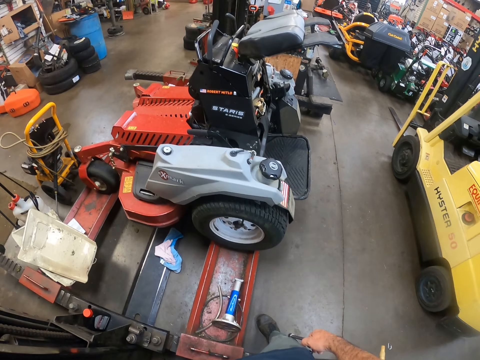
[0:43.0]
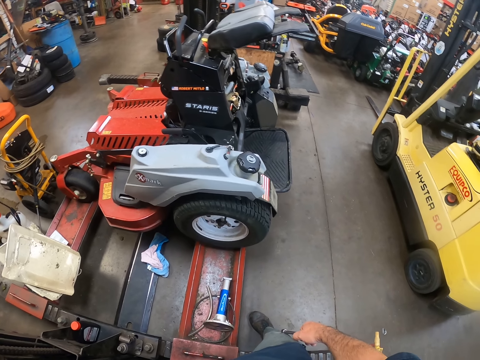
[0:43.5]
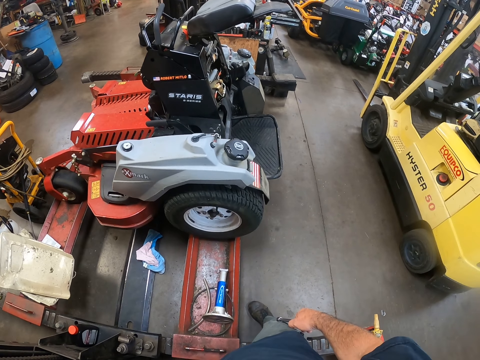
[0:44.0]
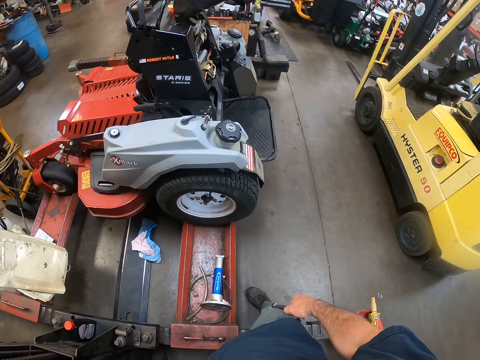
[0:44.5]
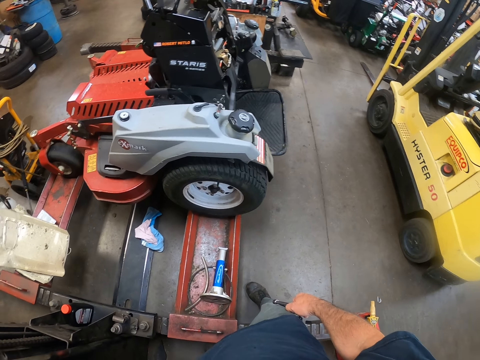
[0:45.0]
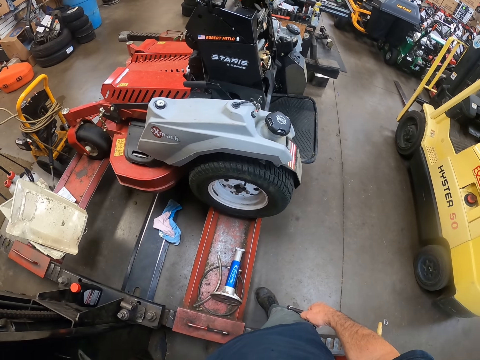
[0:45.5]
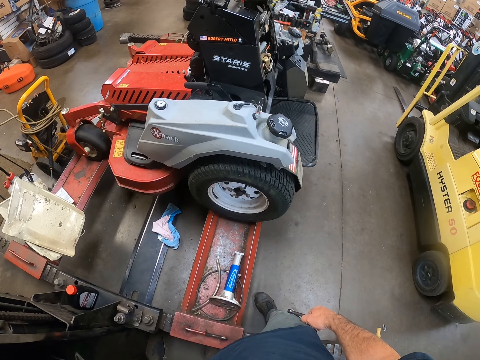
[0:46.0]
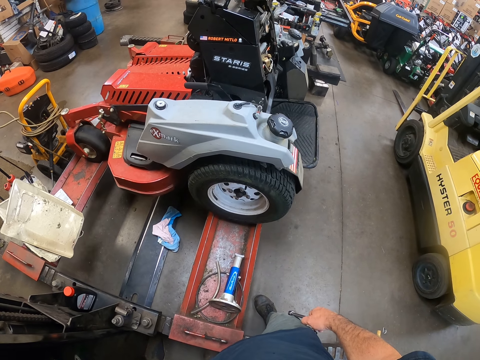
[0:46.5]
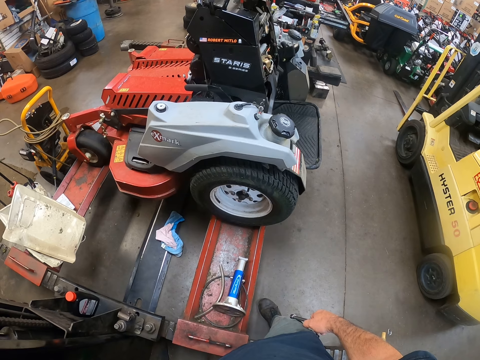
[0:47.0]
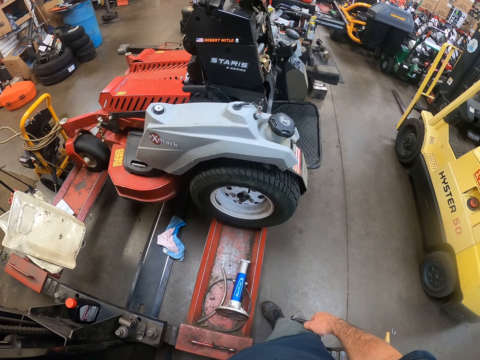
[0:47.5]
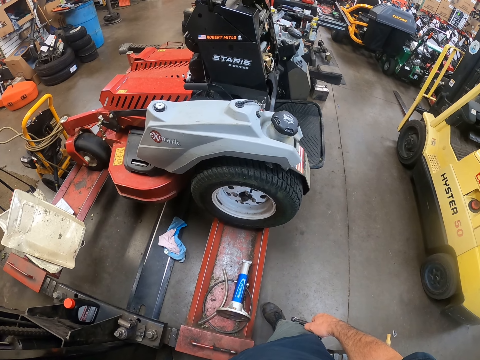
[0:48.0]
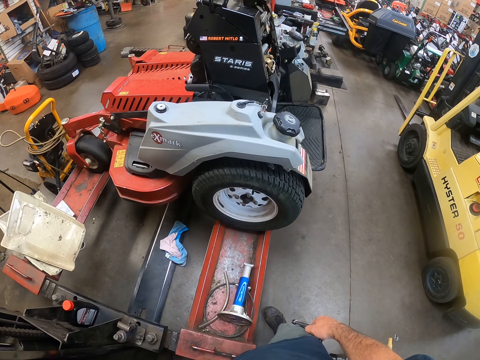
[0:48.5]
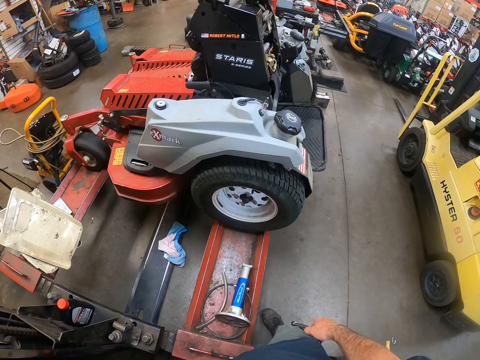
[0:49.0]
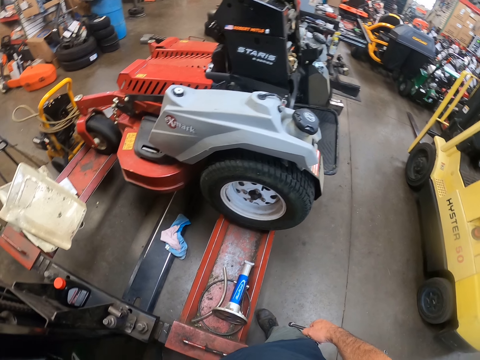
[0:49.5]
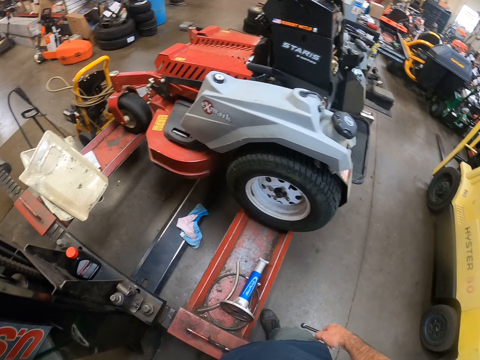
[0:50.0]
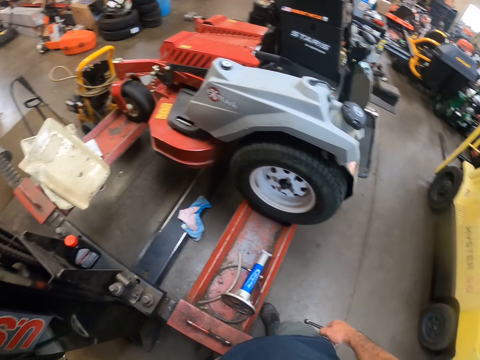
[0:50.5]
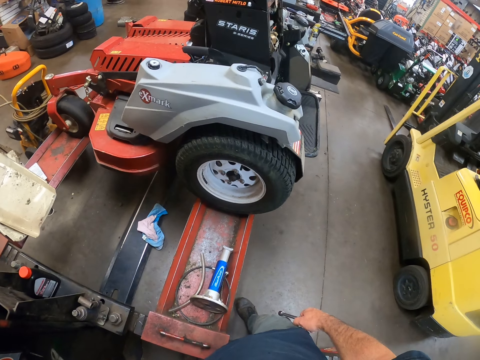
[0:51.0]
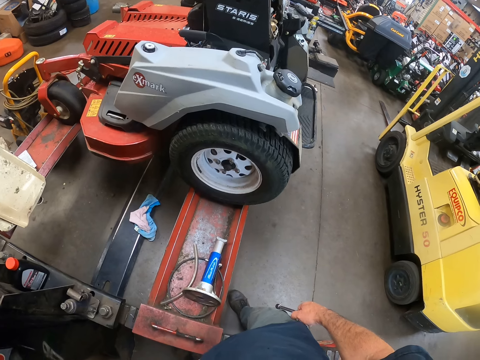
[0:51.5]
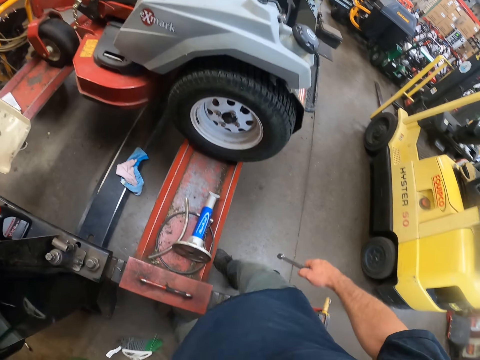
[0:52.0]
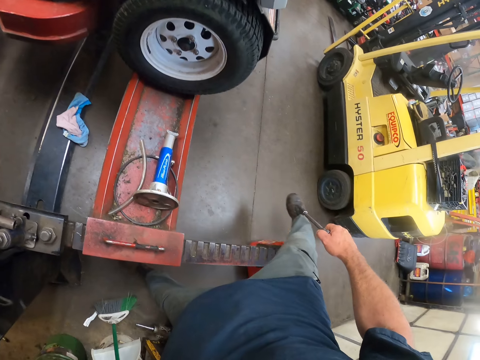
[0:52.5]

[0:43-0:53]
The camera wearer looks around.

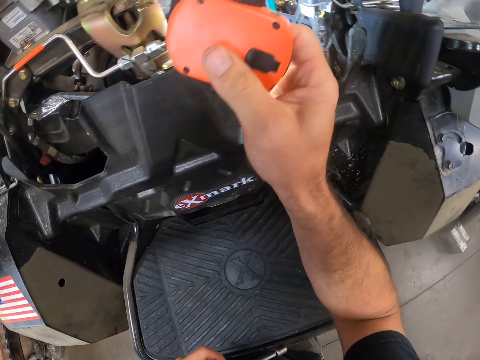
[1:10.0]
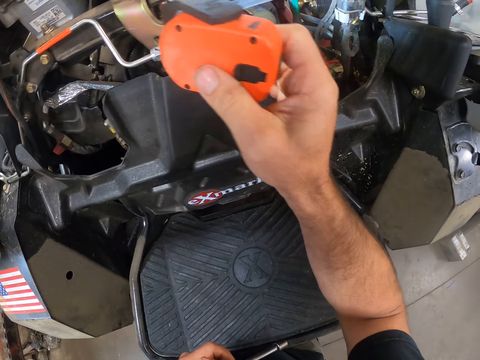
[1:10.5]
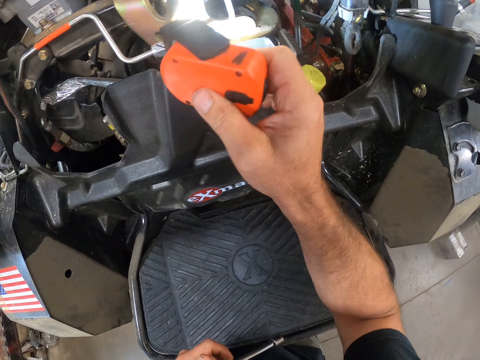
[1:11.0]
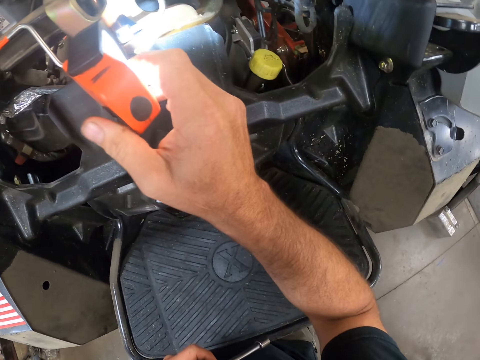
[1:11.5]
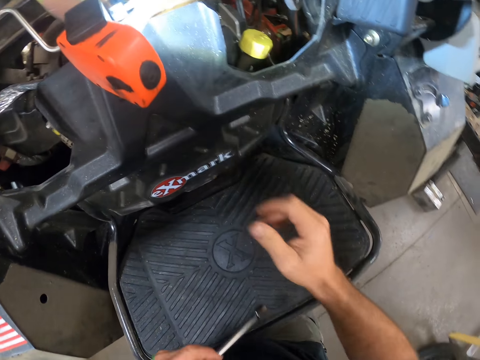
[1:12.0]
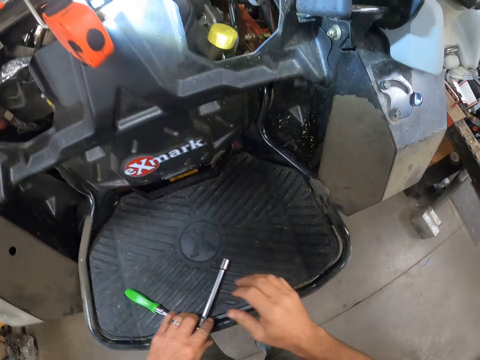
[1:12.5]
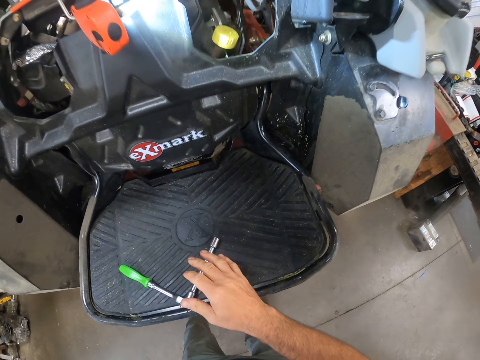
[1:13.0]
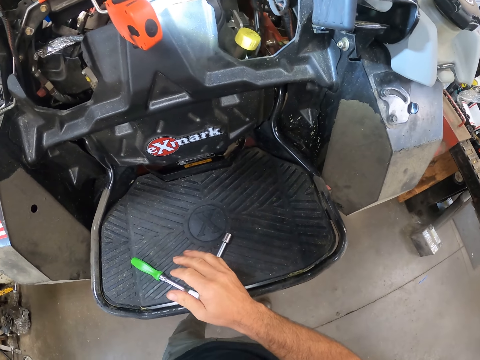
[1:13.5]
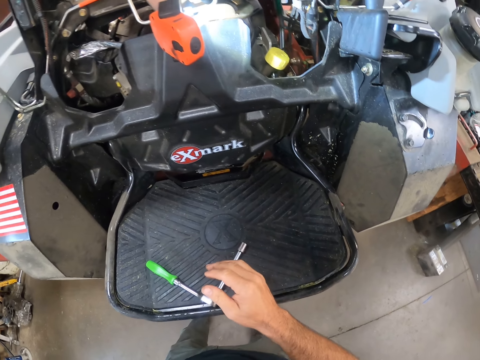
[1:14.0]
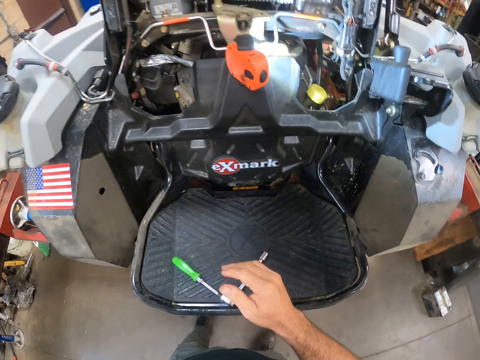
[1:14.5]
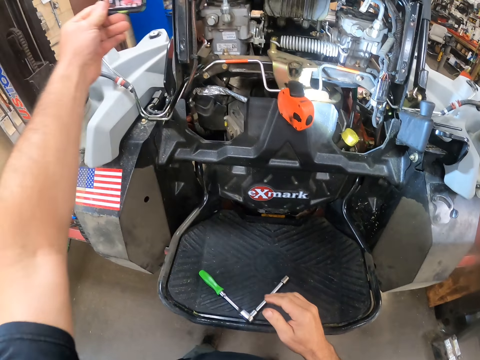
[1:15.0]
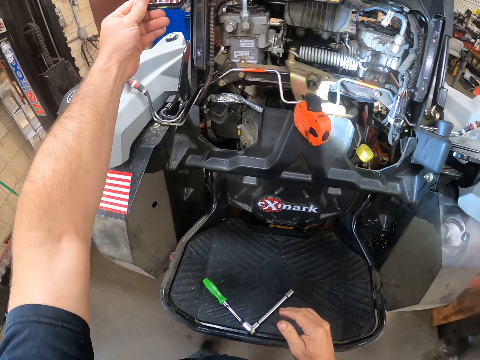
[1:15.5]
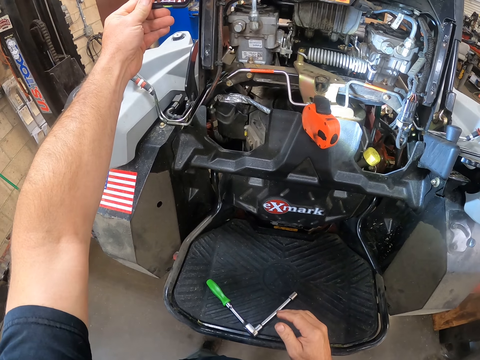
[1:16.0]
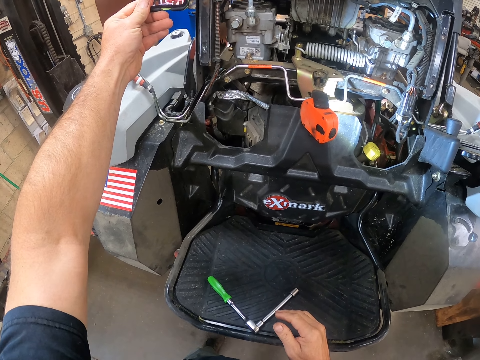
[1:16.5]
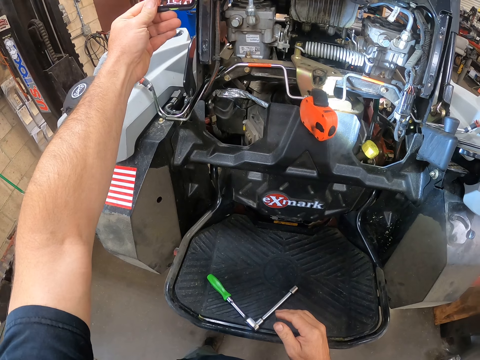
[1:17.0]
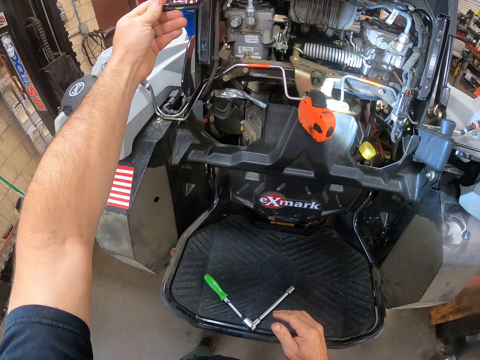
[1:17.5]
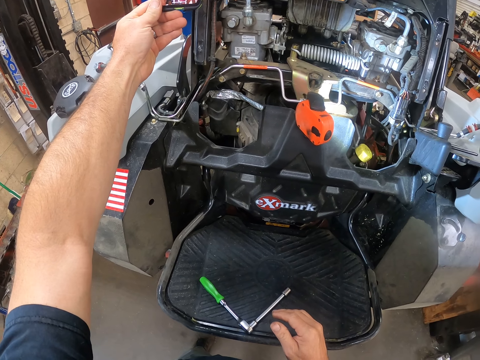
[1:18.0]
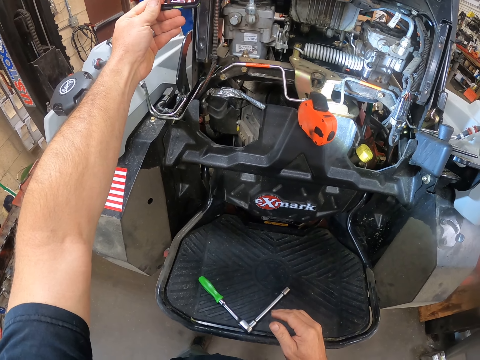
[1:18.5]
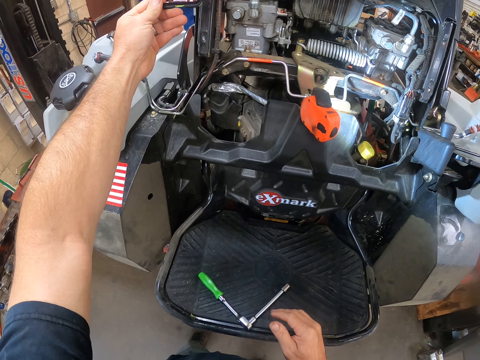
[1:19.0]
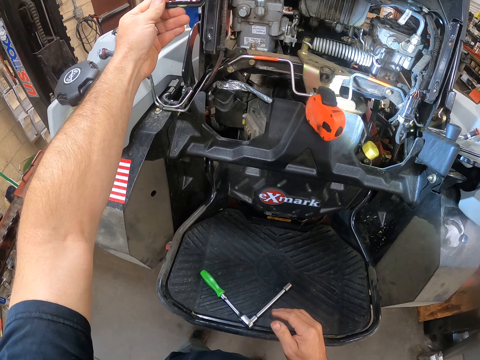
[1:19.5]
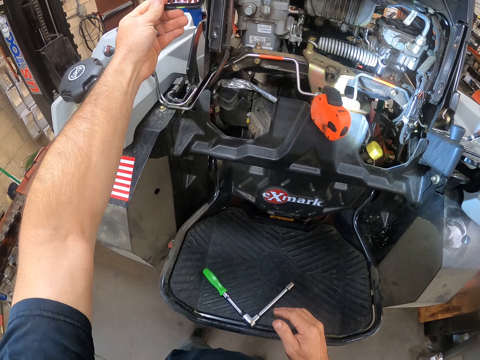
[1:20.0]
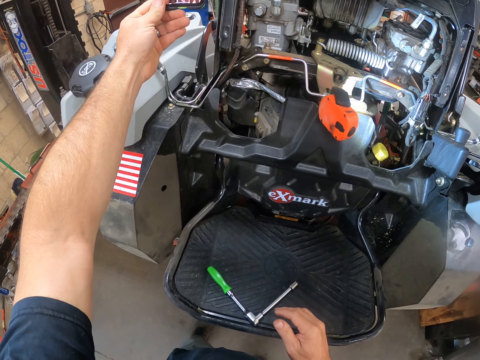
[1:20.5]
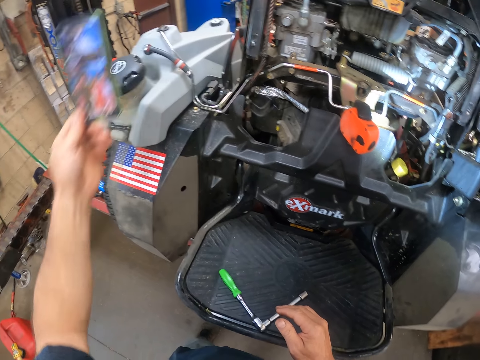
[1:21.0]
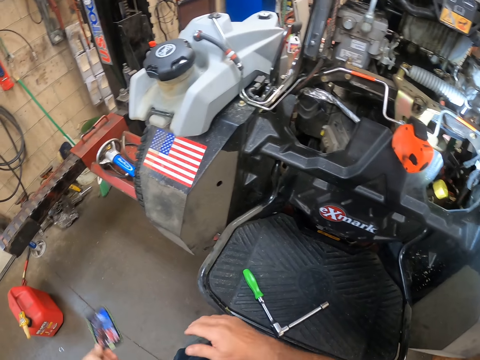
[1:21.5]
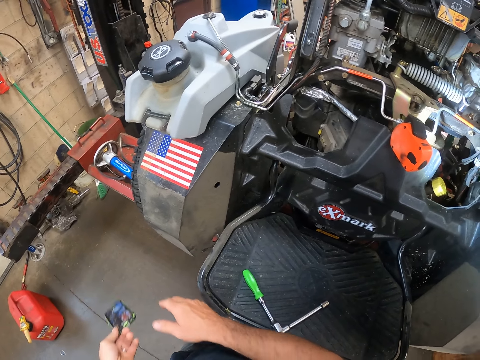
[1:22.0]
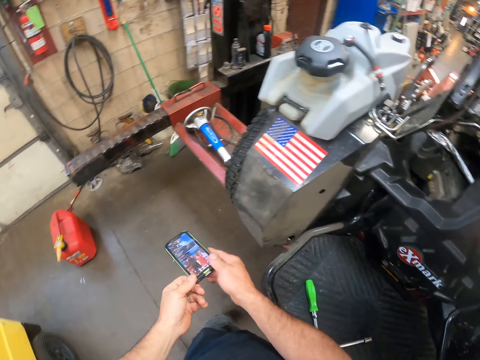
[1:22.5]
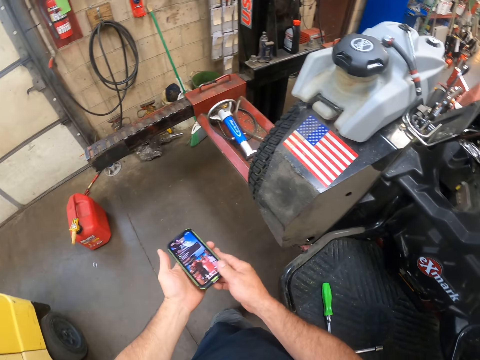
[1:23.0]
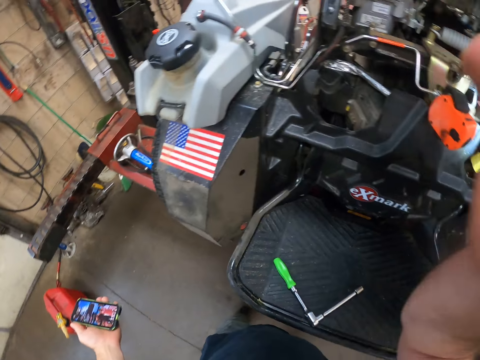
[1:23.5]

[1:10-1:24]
The camera wearer clips the torch on the lawnmower. He drops the L-type wrench on the lawnmower. He picks up a phone from his pocket with his left hand. He rises. He puts his hands down. He holds the phone with both hands. He drops the phone on his left palm.
